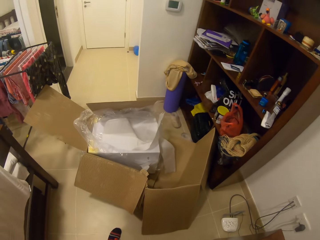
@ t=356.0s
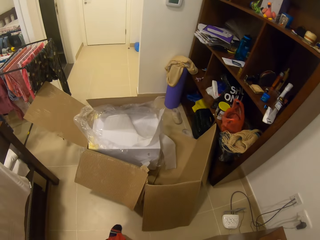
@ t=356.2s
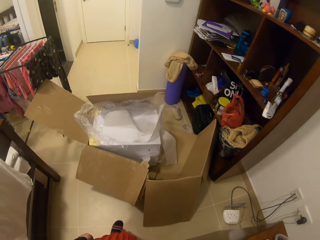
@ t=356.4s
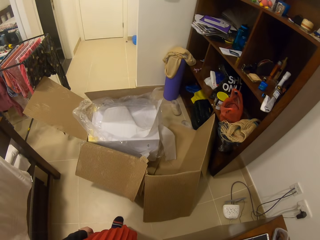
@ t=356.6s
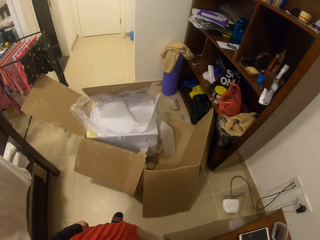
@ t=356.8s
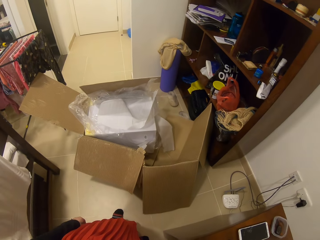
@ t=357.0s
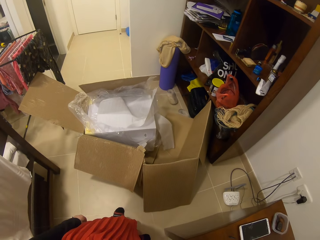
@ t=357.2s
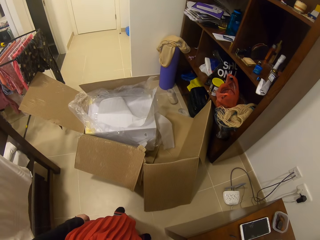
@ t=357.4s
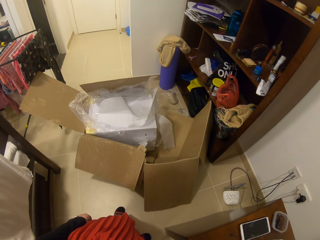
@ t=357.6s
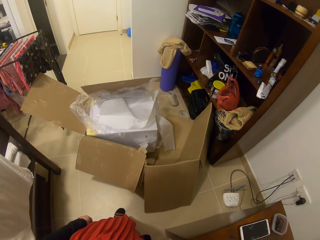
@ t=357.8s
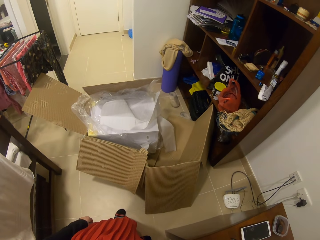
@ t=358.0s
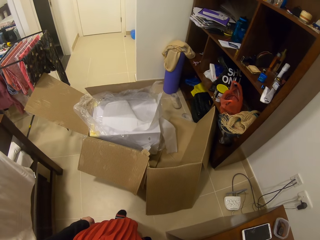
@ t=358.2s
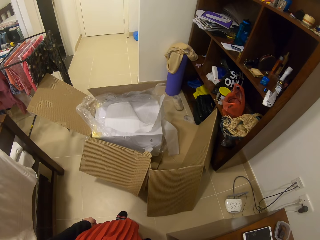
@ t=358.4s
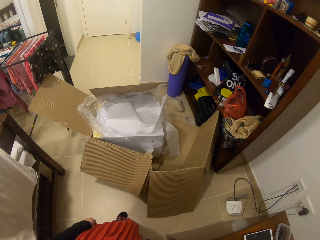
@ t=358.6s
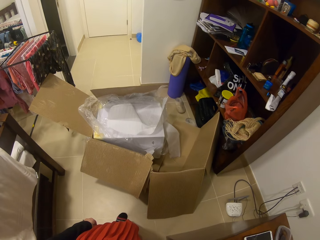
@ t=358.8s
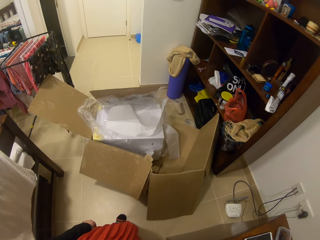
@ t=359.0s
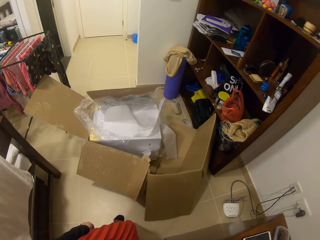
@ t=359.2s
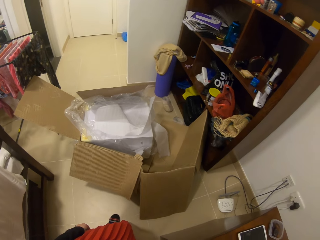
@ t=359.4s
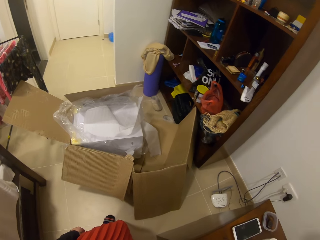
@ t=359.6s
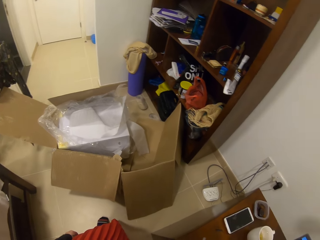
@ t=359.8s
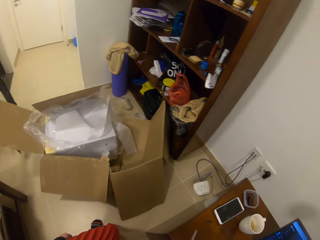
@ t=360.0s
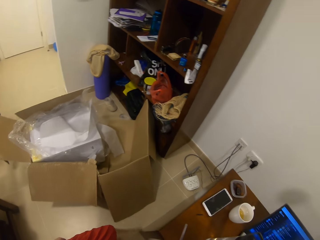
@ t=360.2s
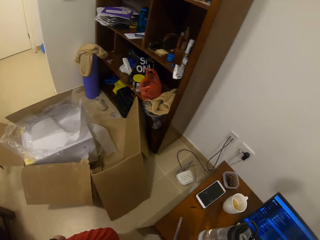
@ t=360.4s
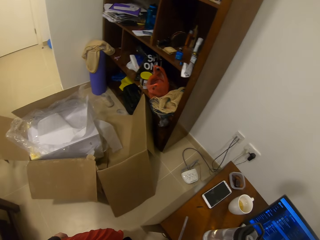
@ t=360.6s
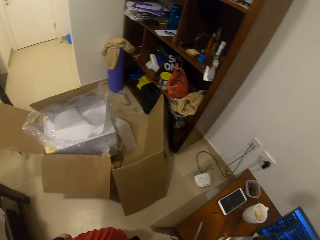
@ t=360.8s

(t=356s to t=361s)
The camera wearer looks around.

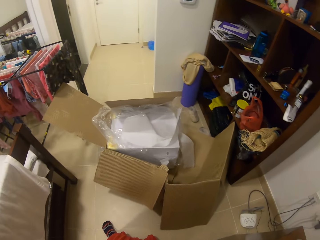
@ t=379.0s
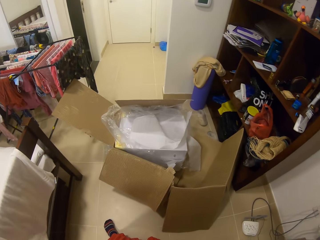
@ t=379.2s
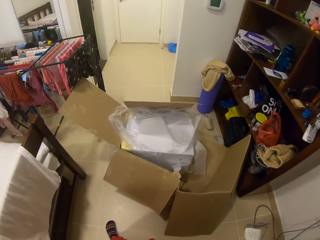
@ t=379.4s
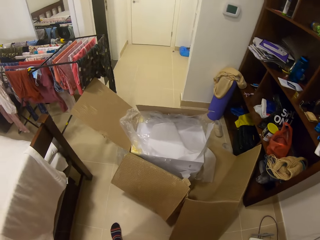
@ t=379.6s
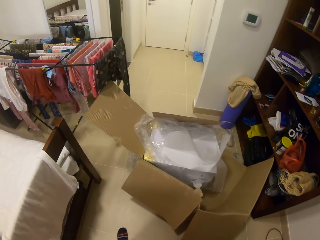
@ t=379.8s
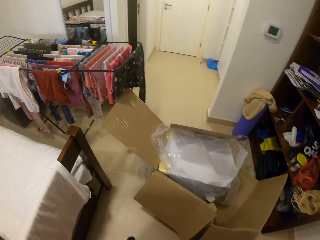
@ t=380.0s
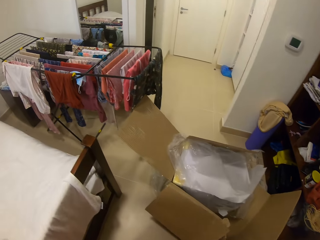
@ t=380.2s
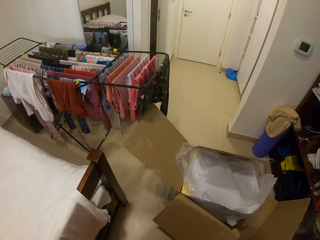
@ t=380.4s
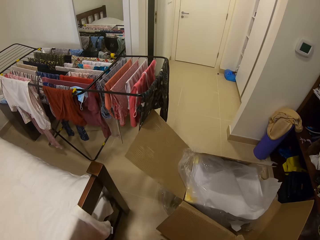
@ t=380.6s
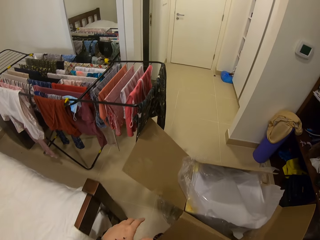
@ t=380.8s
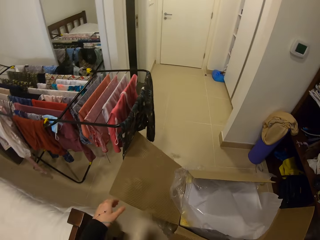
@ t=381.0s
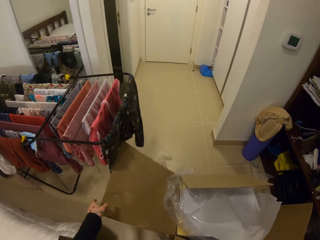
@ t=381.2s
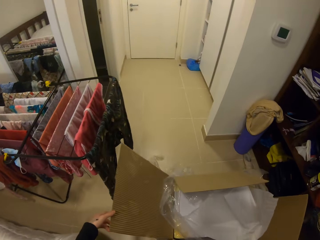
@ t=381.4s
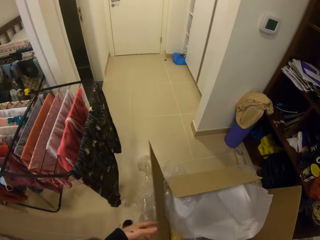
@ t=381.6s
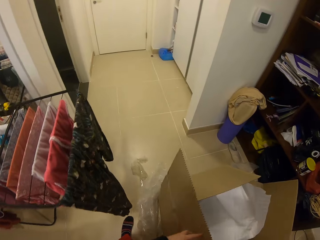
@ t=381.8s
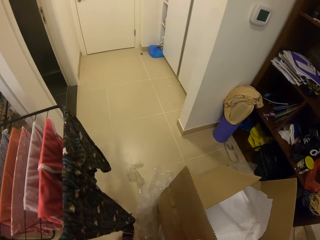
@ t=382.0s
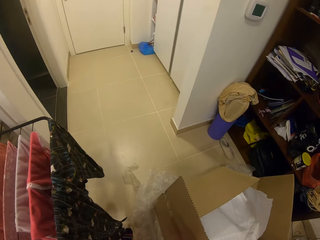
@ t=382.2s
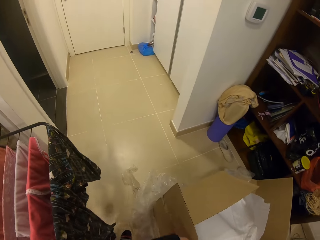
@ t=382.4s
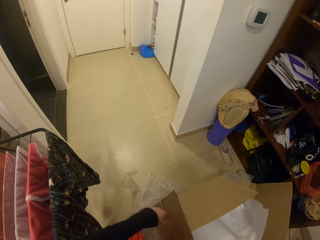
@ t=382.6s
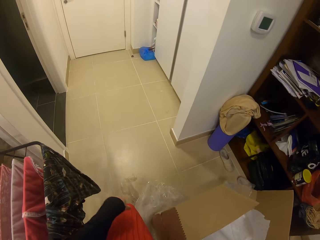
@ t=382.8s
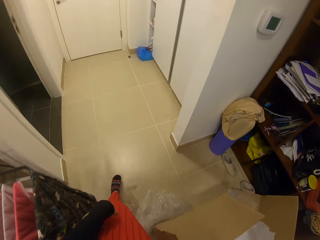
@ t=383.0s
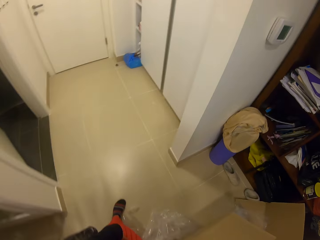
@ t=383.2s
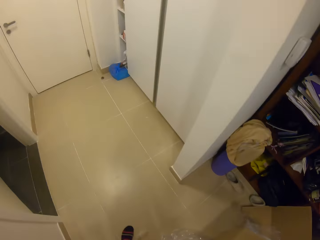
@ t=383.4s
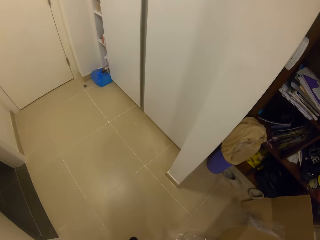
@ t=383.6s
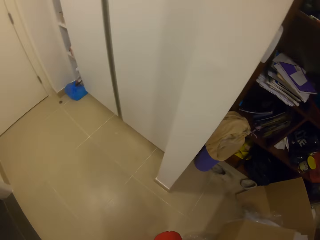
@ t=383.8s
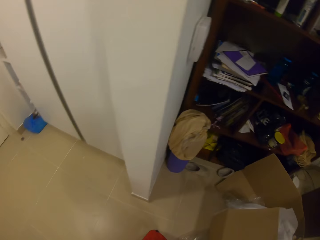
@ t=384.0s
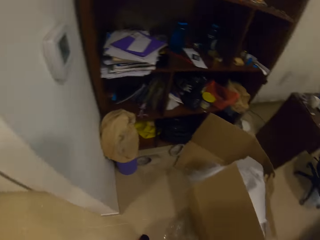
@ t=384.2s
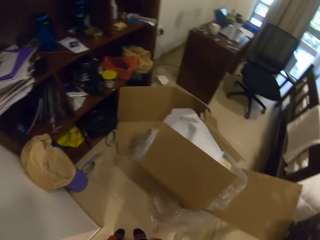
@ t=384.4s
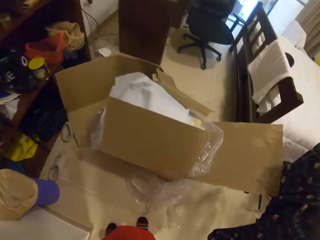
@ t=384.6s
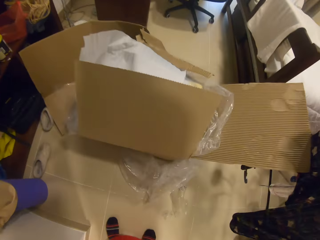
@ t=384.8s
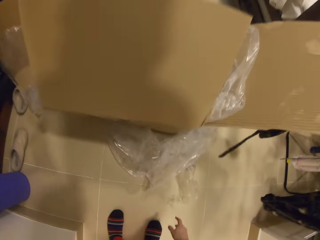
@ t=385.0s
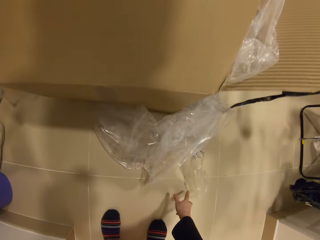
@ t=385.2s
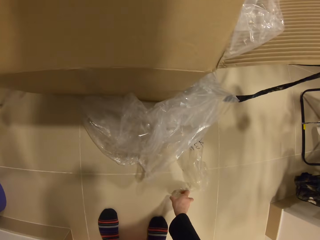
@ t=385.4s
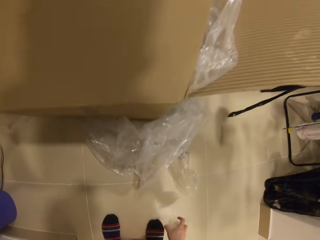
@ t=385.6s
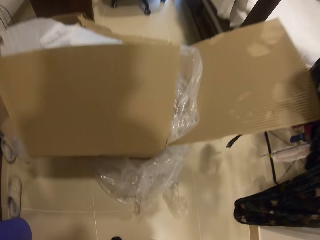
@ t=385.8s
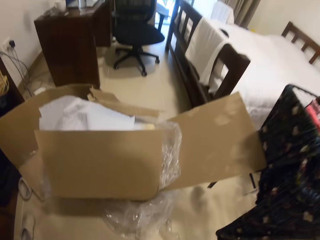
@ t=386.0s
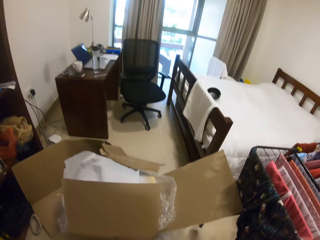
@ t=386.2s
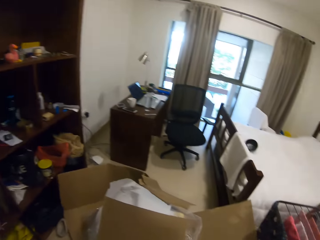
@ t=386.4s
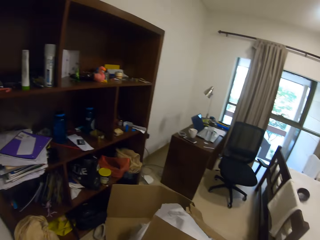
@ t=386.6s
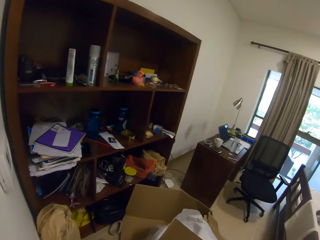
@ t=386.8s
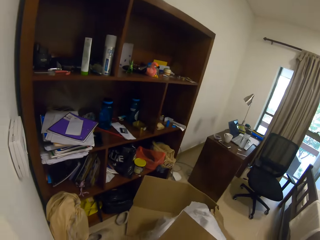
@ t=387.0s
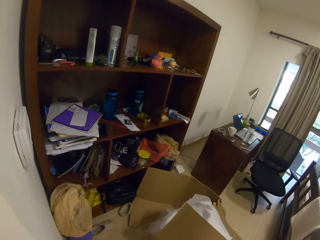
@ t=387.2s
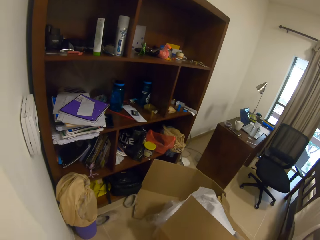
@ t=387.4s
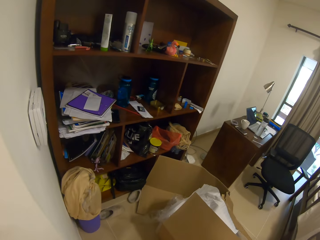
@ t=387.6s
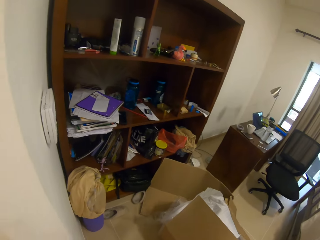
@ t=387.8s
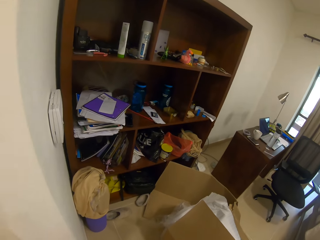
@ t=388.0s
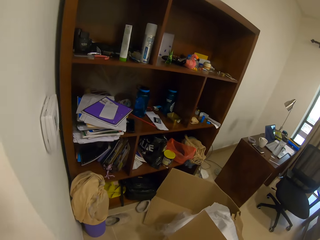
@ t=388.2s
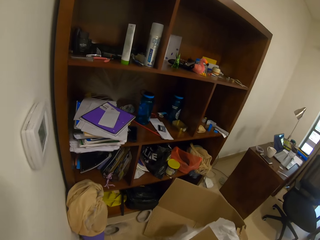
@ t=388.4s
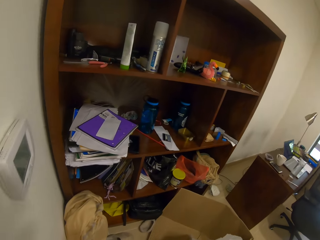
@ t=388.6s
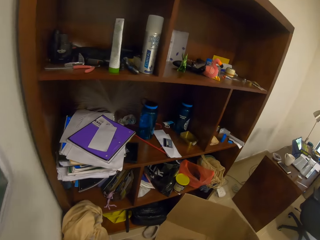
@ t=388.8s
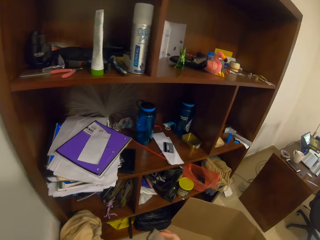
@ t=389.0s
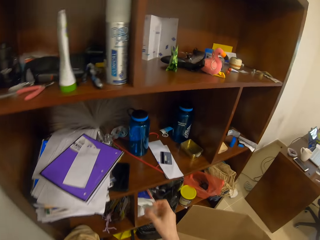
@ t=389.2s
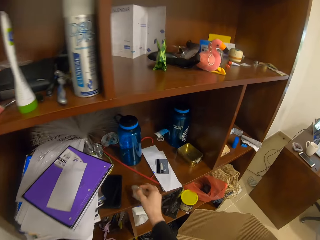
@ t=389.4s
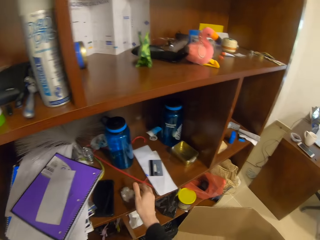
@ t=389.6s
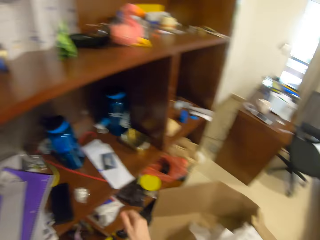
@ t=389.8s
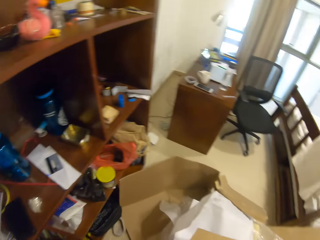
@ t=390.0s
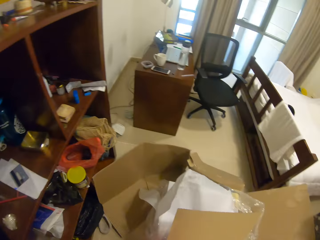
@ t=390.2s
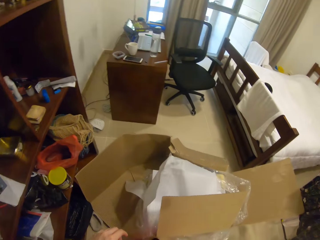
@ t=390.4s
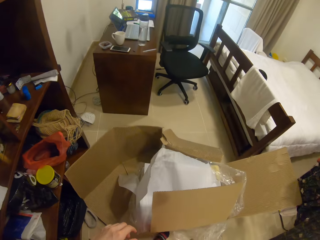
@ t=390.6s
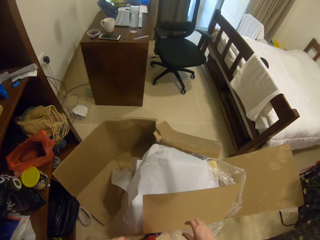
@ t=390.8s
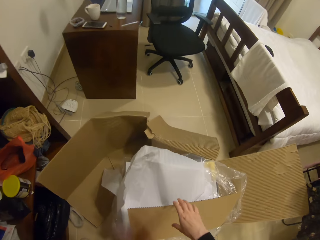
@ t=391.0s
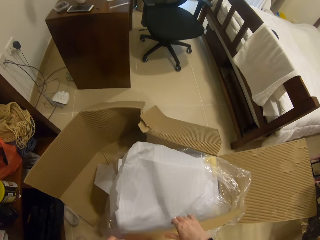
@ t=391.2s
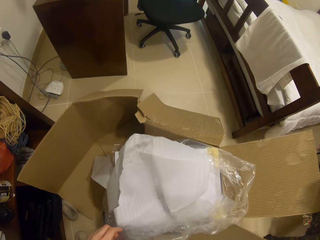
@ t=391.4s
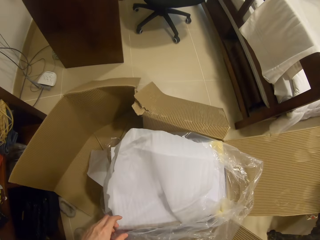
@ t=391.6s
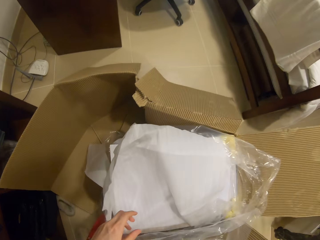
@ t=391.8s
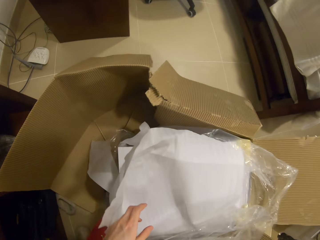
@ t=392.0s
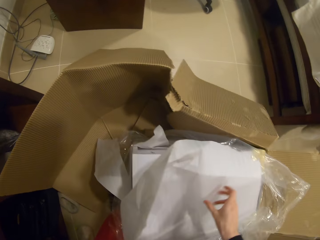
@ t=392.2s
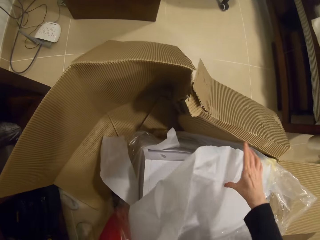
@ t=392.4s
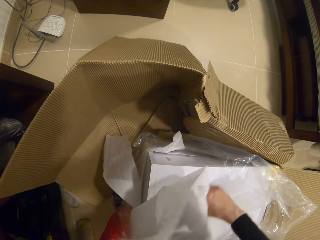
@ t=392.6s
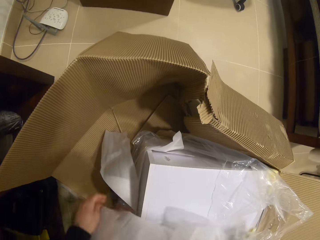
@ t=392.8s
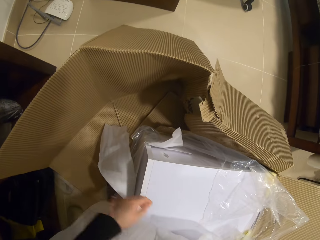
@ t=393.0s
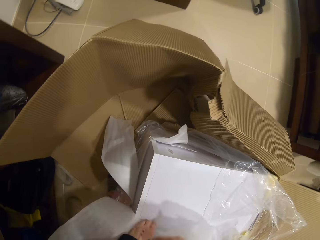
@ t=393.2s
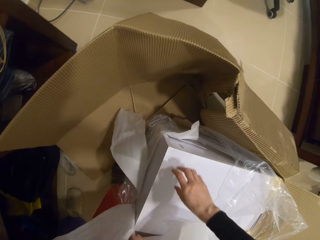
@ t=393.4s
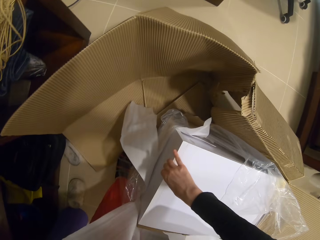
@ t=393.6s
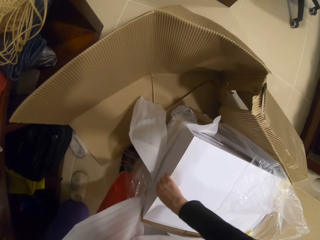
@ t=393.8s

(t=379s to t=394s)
The camera wearer walks in a room. They move a carton. They align the carton. They walk in the room. They pick up a nylon on the floor. They look around. They put the nylon on the shelf. They turn around. They move the carton. They open the carton. They move the paper. They open a wooden box.

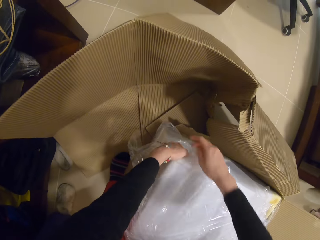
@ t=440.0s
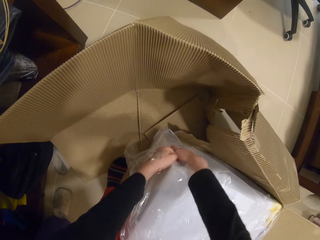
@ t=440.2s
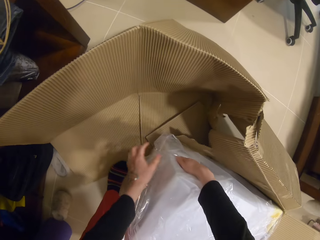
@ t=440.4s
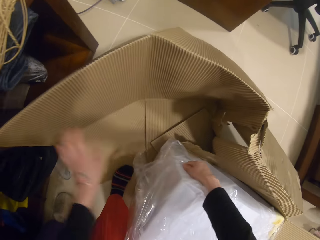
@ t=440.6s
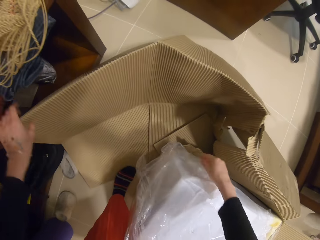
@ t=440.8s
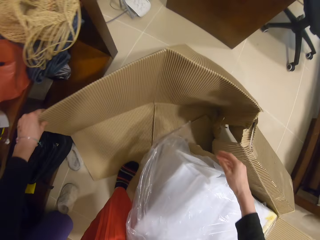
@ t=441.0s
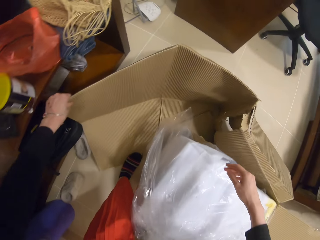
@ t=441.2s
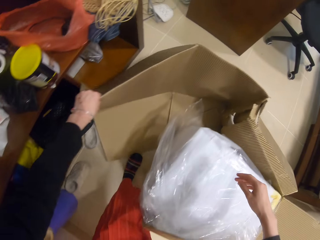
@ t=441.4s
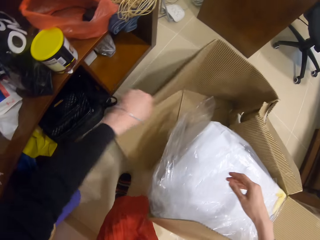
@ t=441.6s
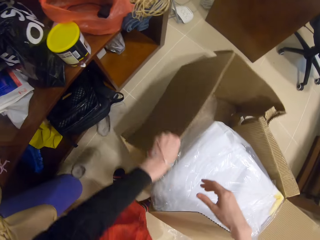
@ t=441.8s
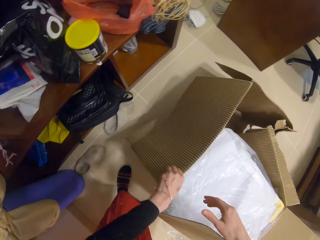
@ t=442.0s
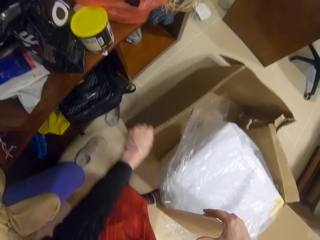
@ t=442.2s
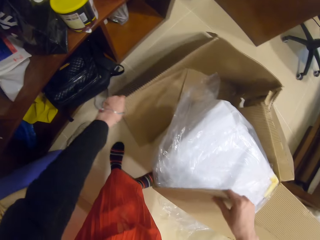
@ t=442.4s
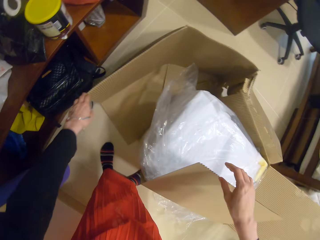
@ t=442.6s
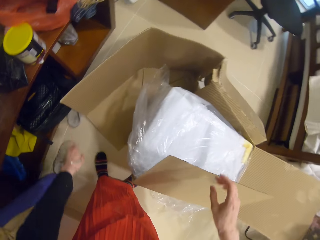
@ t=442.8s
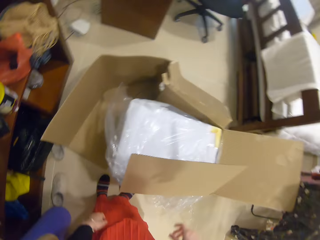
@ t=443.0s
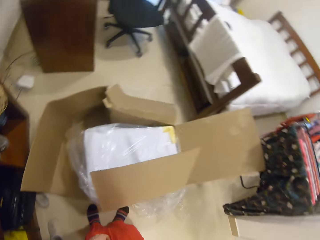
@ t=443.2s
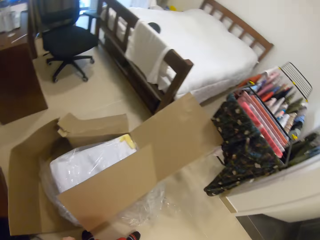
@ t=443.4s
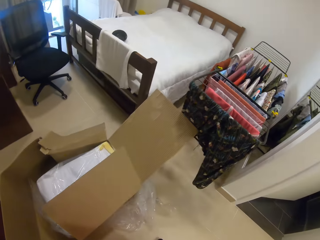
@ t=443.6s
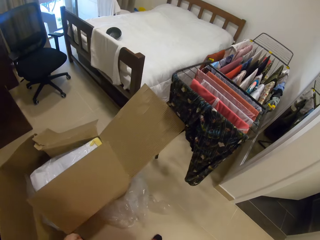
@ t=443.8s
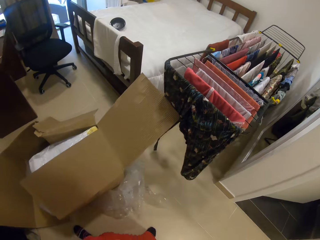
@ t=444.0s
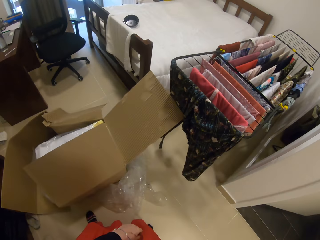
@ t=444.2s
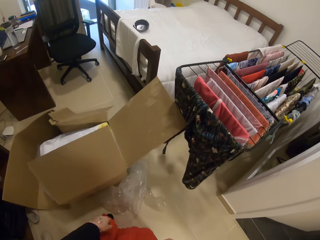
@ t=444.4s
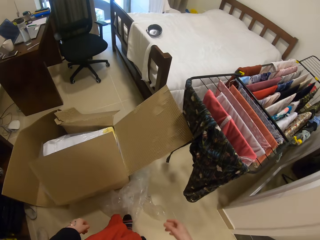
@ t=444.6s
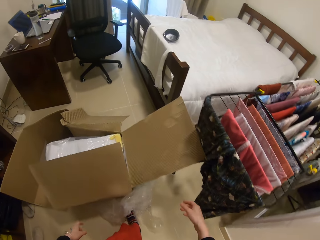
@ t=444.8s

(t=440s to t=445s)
The camera wearer straightens a carton. They walk in the floor.
